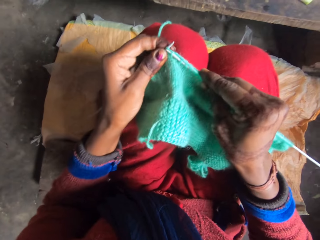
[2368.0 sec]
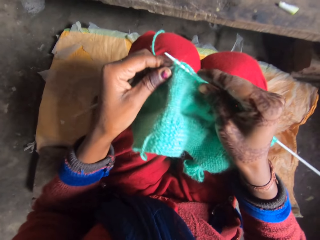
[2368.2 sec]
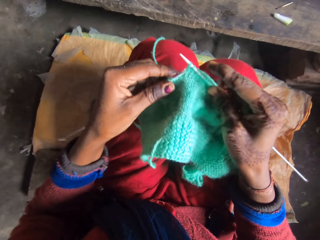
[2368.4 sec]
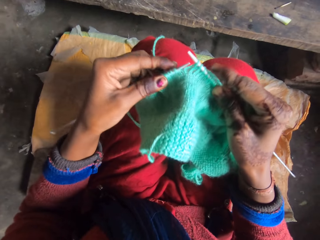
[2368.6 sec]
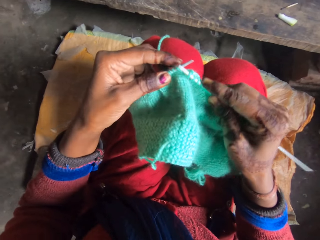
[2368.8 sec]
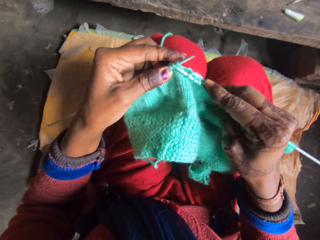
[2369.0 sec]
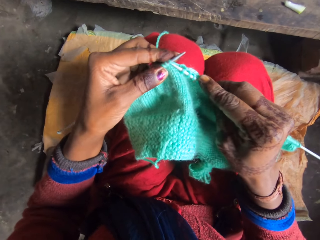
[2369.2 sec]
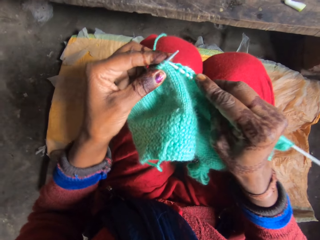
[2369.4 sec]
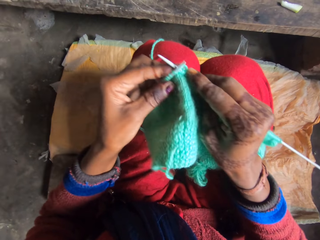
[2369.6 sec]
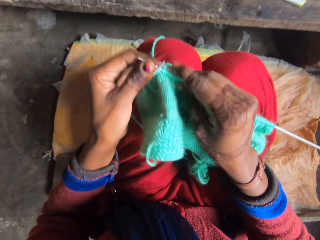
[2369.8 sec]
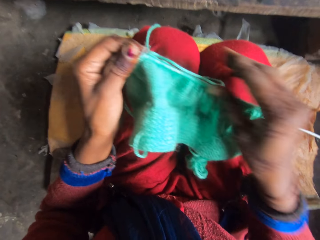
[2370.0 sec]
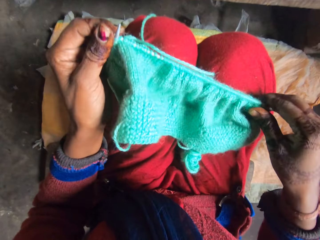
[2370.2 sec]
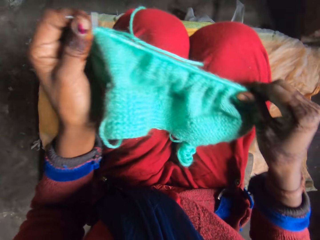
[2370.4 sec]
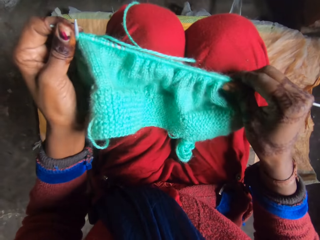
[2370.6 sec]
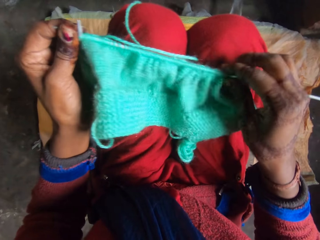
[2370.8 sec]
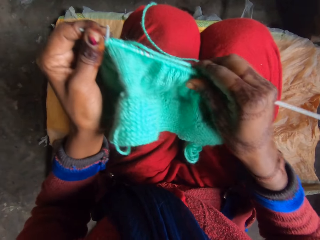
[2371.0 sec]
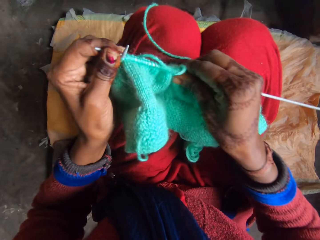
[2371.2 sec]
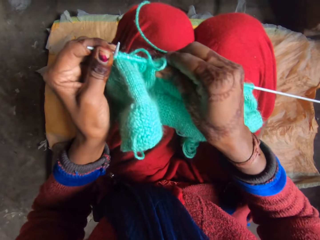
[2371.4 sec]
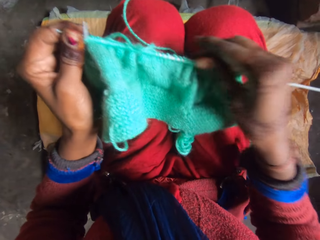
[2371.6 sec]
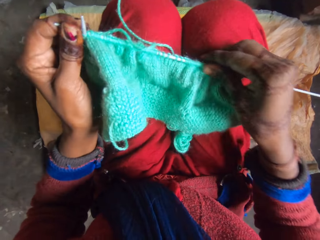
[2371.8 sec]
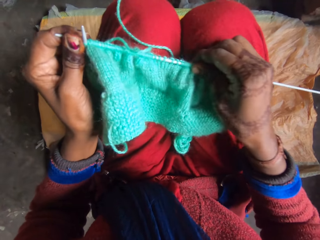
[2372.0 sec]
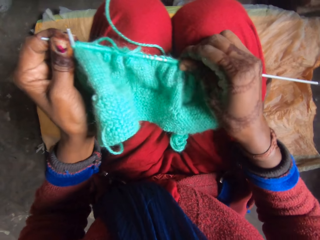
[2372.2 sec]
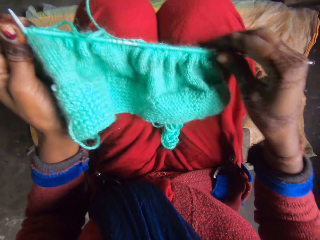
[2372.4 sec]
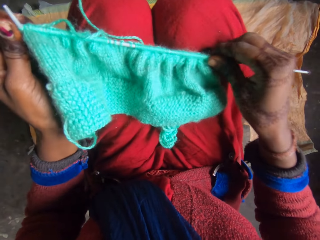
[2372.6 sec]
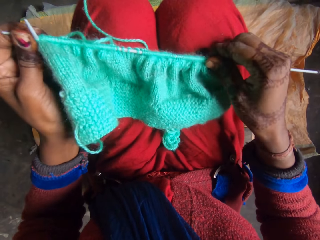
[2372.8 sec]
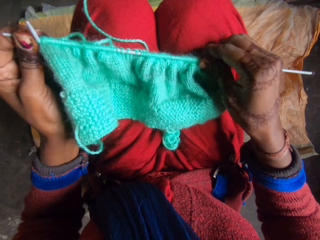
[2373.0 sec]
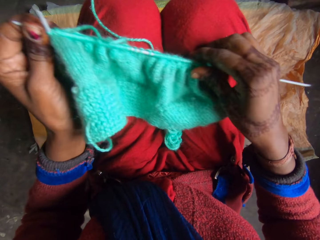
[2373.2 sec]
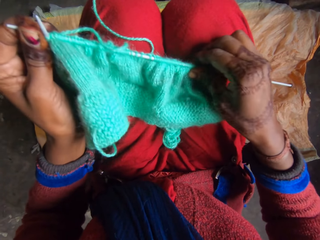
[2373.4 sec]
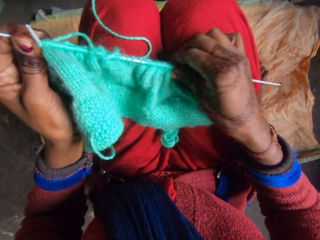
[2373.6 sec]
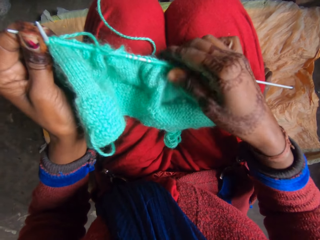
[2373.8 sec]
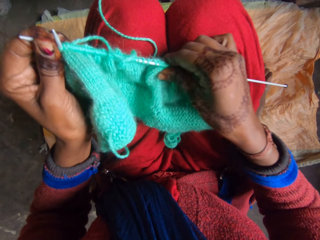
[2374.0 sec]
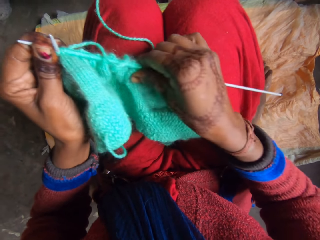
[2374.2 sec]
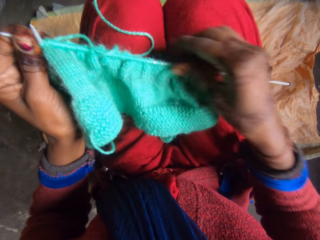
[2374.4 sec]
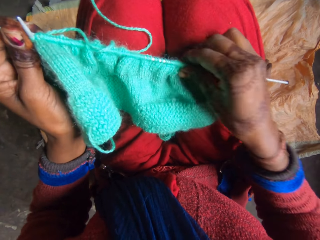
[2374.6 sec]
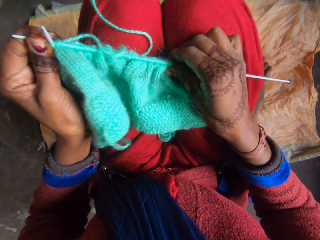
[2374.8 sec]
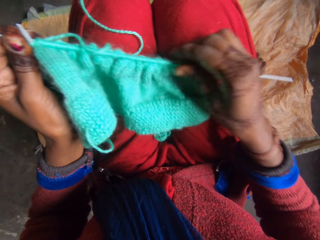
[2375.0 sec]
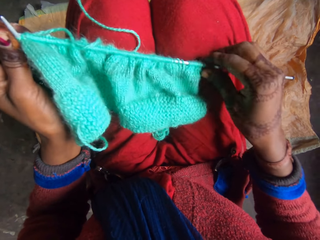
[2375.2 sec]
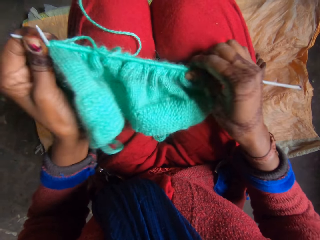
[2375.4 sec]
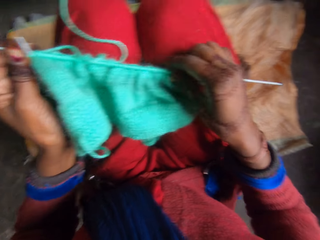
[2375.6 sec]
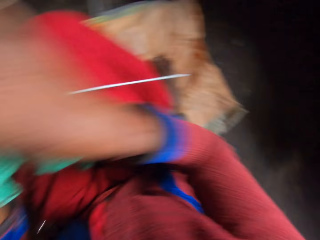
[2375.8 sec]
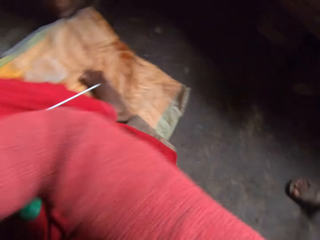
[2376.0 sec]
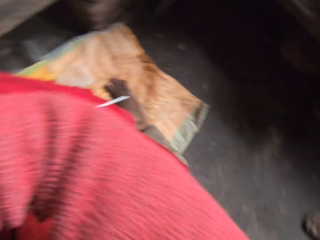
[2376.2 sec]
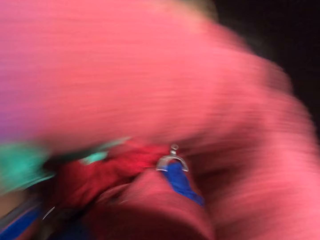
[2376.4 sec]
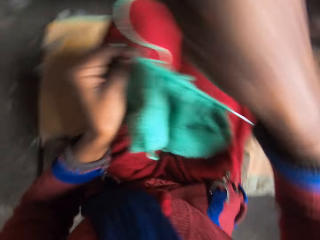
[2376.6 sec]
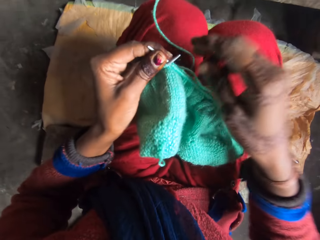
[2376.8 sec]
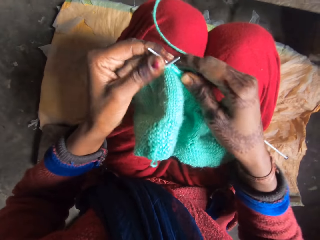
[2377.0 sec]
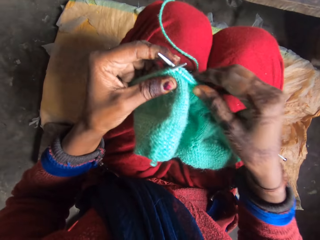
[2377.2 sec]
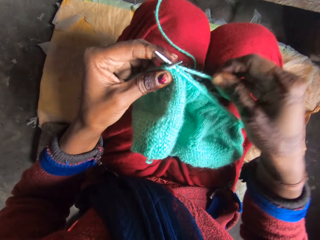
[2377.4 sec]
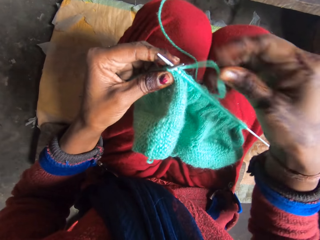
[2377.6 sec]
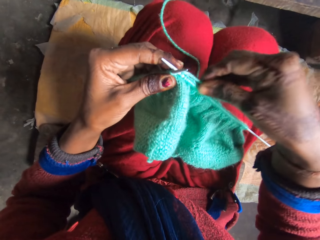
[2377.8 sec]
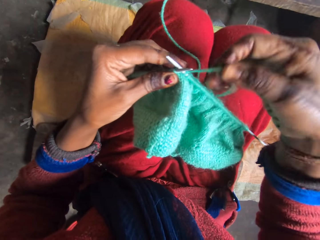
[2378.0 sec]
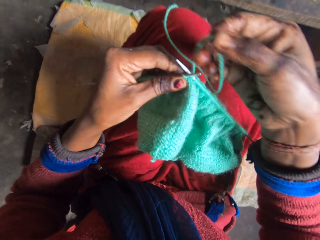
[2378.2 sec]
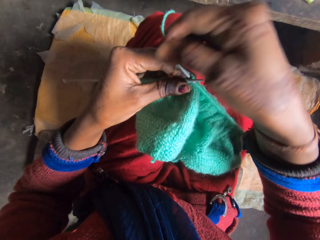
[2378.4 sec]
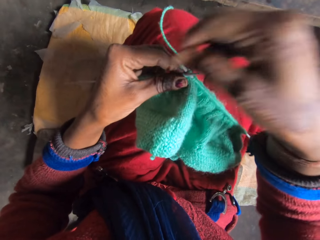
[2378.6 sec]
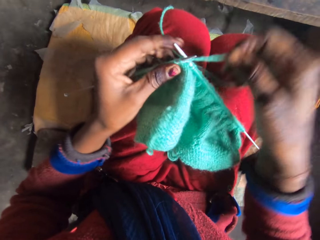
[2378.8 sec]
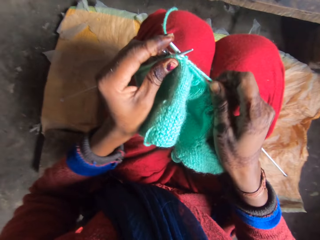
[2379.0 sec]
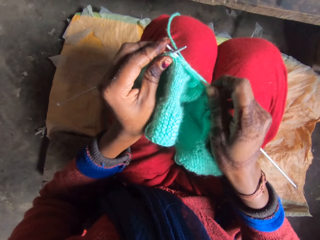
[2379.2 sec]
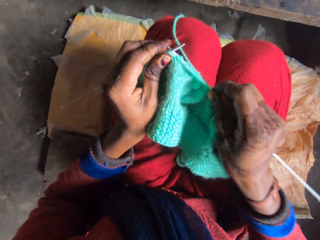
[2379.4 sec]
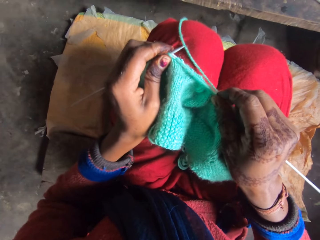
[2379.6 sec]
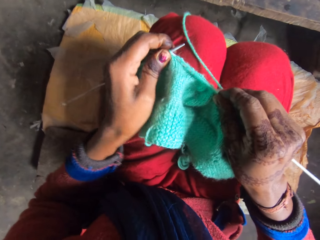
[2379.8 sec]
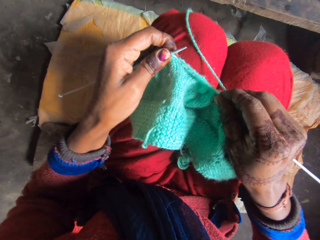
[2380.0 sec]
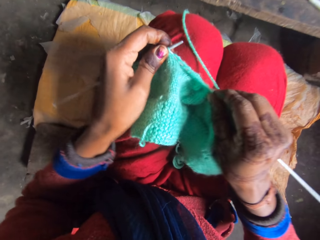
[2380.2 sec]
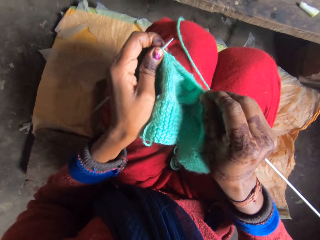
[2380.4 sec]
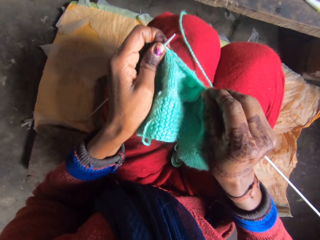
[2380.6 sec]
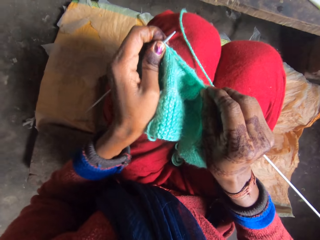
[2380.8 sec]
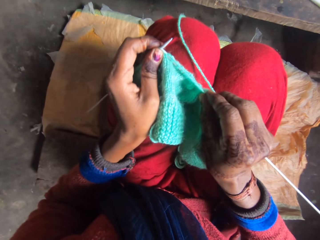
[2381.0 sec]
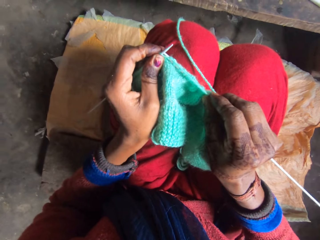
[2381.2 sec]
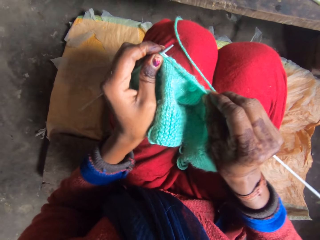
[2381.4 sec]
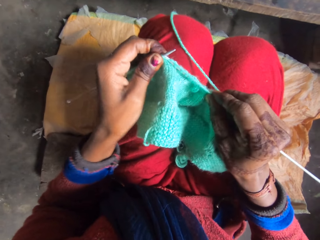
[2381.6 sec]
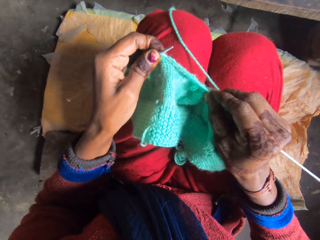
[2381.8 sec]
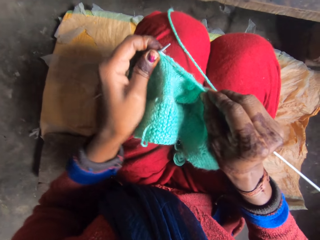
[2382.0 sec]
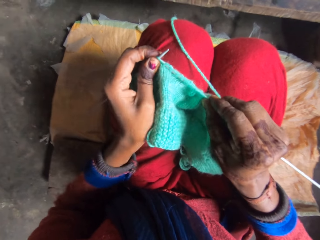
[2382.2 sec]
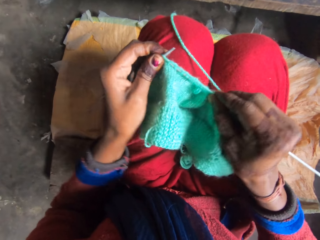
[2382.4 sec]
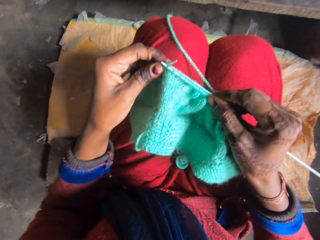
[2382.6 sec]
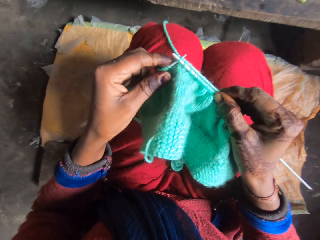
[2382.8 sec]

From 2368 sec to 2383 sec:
The camera wearer fixes the garment on the knitting needle. They lift a hand to the head, drop the hand. They knit the cloth.

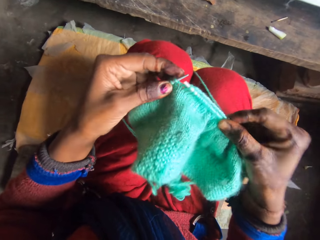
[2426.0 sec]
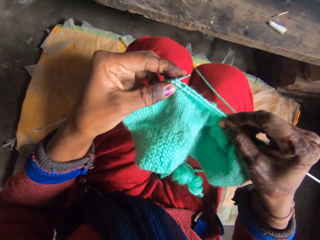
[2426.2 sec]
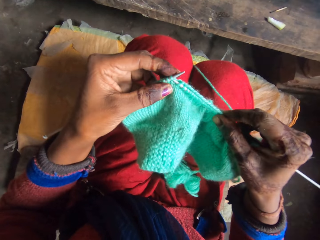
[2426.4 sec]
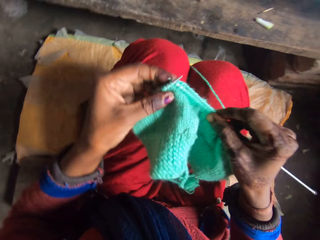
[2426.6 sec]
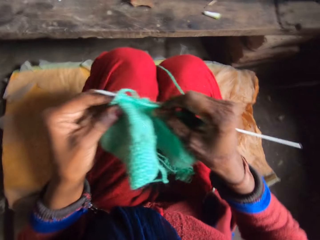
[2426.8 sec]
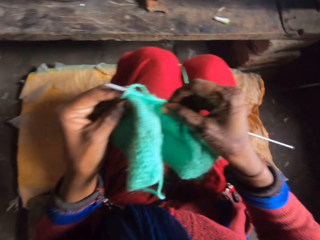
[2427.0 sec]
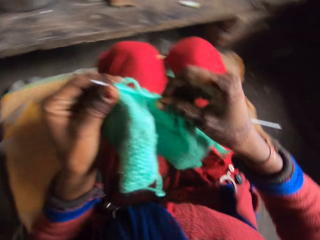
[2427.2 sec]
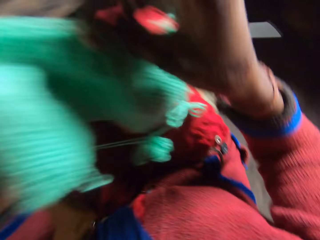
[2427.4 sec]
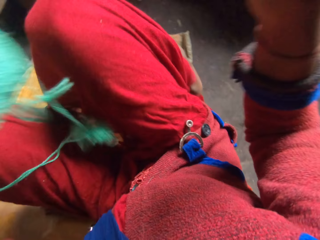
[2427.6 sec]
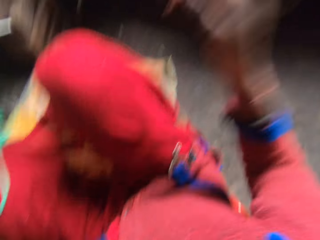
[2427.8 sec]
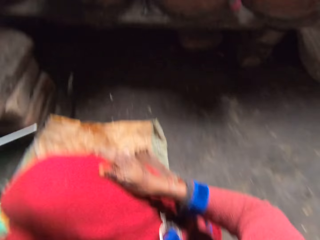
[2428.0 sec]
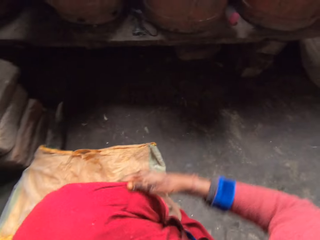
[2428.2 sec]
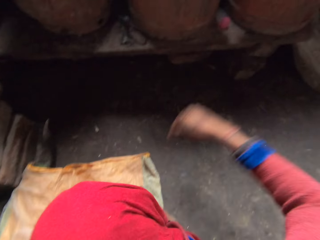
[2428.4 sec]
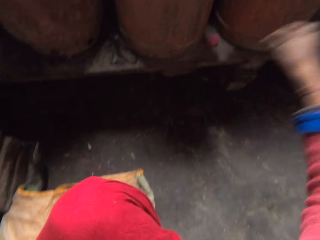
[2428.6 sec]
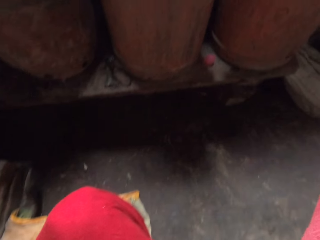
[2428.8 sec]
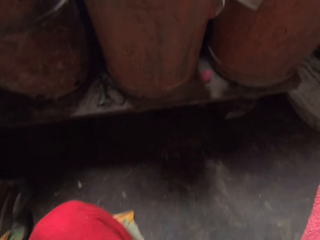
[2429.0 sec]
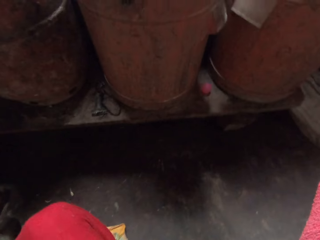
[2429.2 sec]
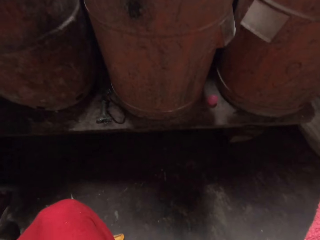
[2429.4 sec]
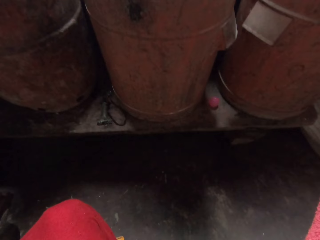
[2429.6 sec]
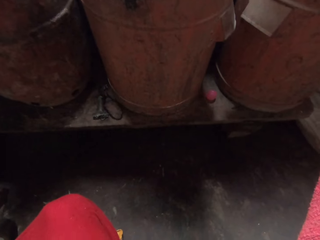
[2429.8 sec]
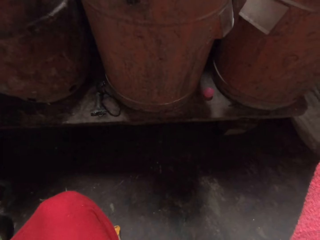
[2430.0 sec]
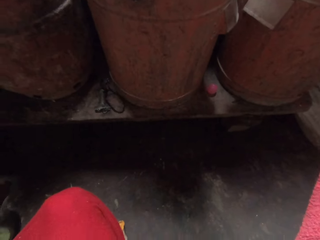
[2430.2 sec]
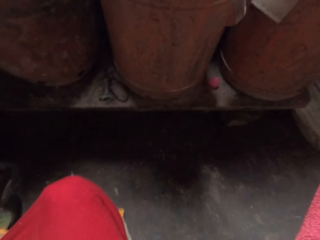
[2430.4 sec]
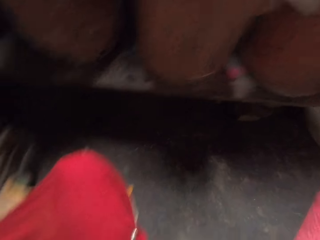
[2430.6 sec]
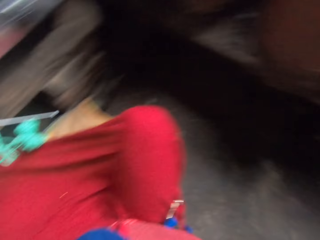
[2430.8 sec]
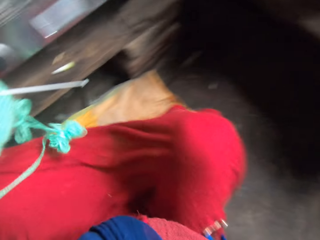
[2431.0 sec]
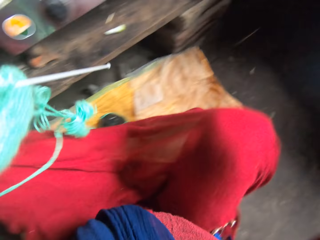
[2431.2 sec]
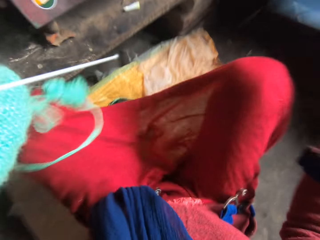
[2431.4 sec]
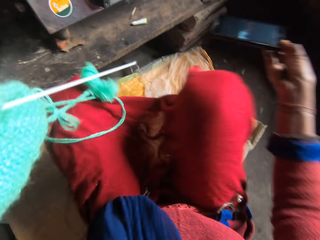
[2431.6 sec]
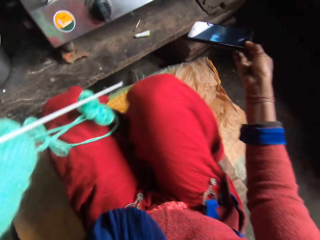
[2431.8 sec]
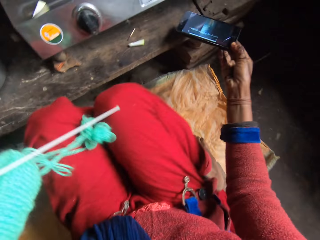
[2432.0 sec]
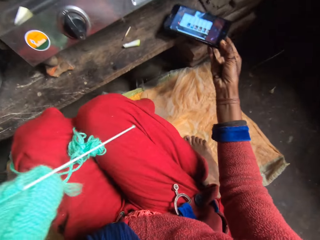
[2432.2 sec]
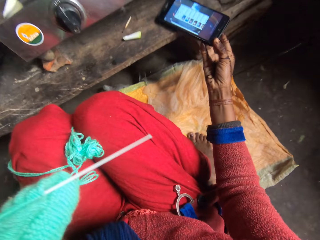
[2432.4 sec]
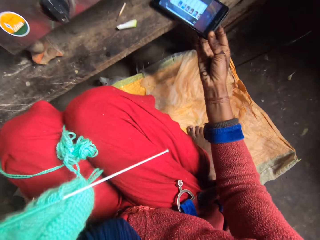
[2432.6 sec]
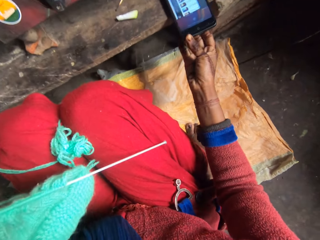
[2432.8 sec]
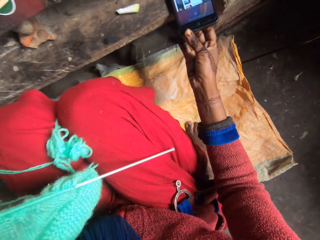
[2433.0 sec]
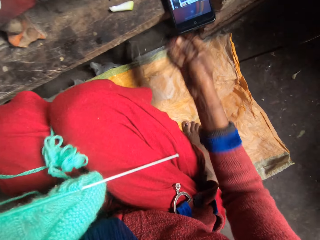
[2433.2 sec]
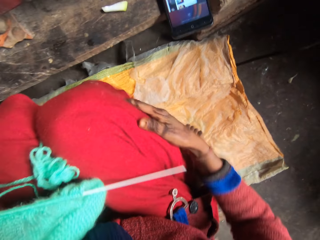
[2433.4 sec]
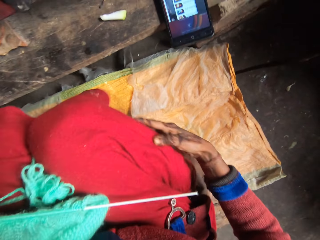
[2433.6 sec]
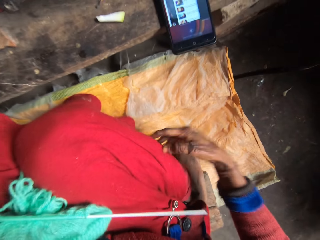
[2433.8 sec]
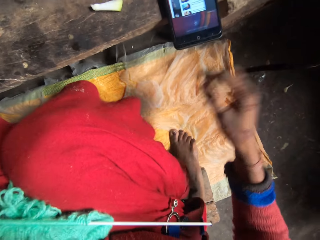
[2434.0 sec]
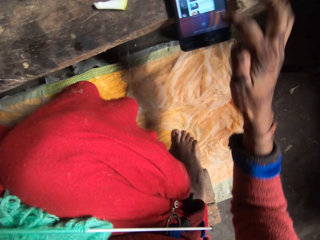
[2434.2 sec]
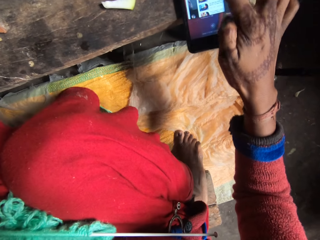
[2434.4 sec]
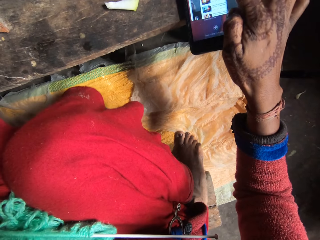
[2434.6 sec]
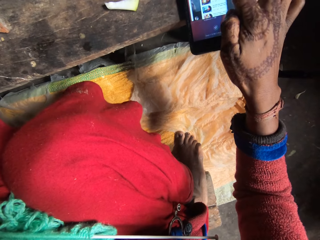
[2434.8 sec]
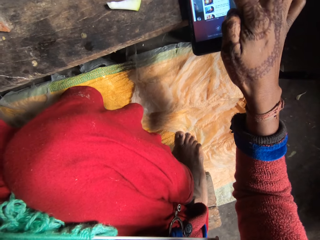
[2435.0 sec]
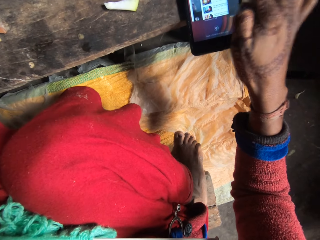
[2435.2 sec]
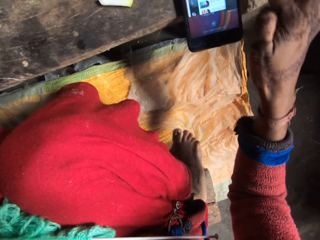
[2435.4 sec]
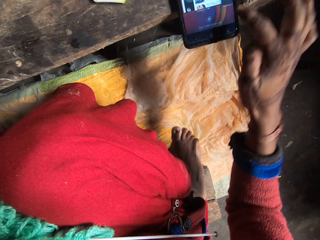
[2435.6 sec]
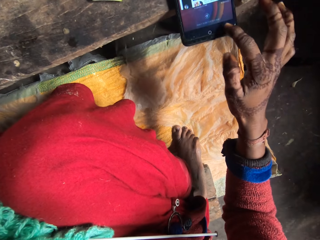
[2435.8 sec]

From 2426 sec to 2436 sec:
The camera wearer holds the garment and needle in the left hand. She cleans her right hand on her cloth. She picks up a phone on a bucket from a table with her right hand. She puts the phone on the table near her with her right hand. She cleans her right hand on her cloth. She operates the phone with her right hand.
